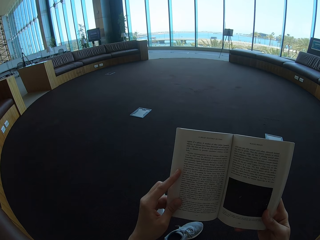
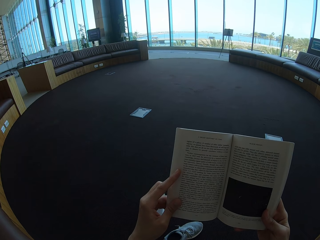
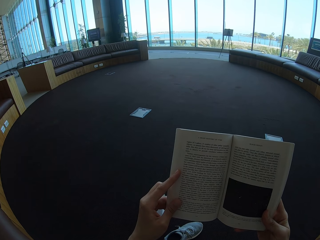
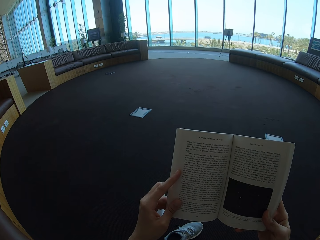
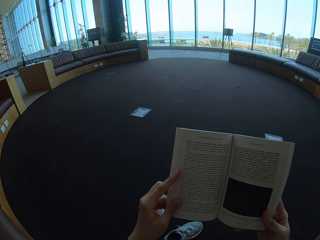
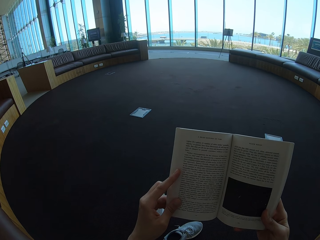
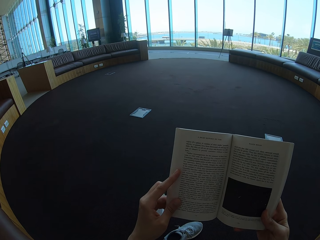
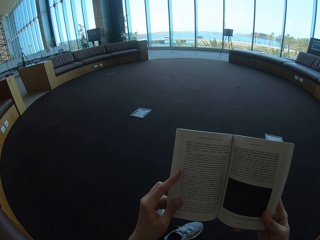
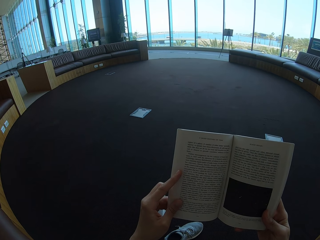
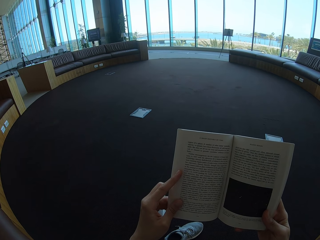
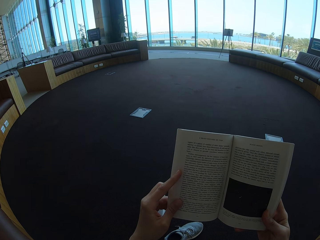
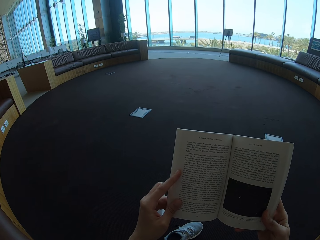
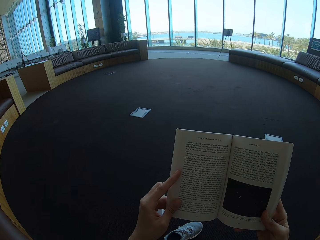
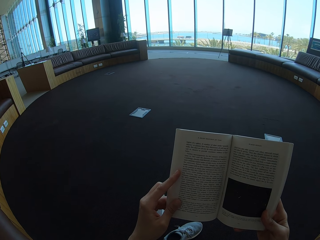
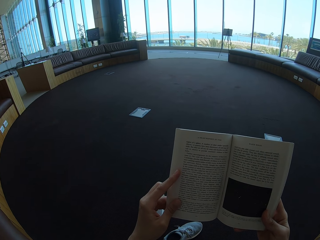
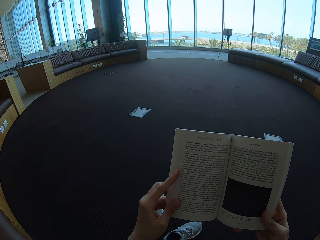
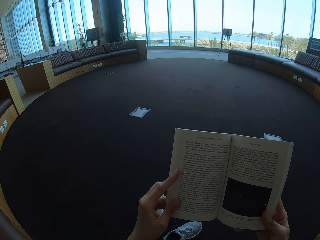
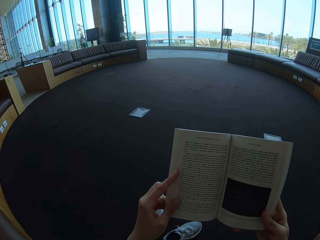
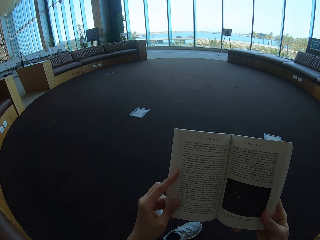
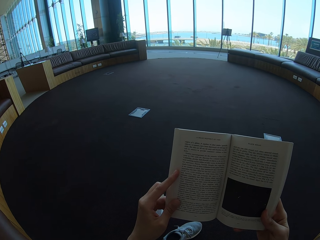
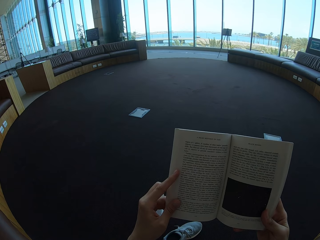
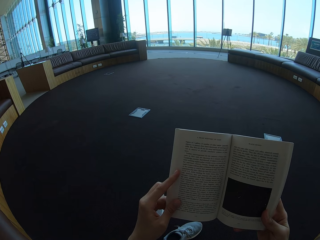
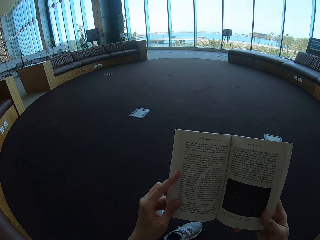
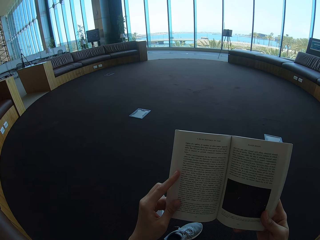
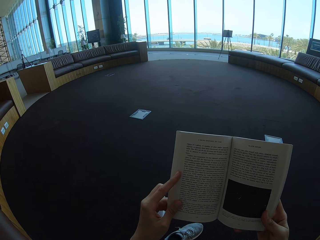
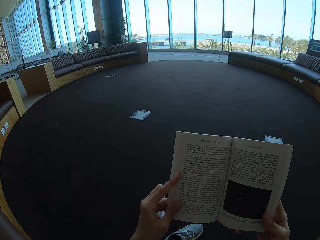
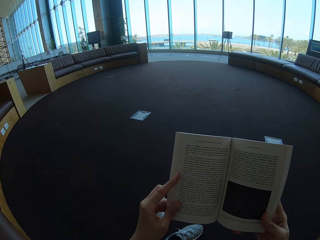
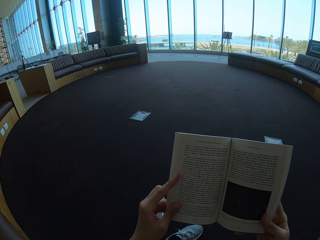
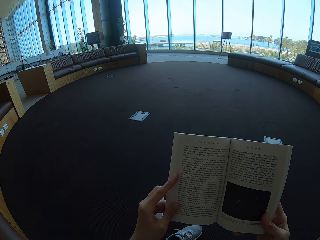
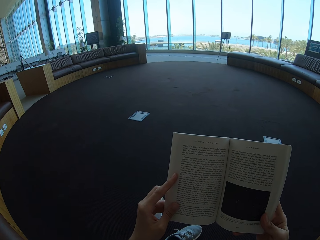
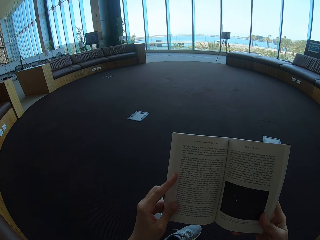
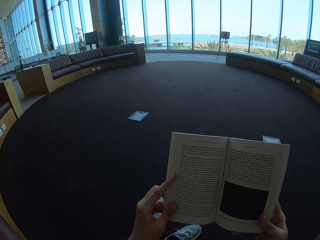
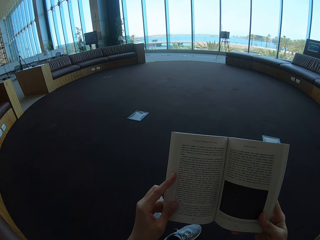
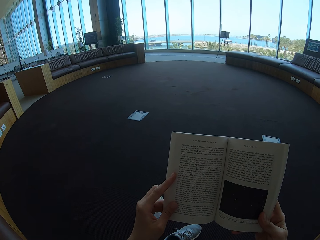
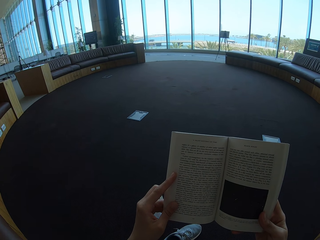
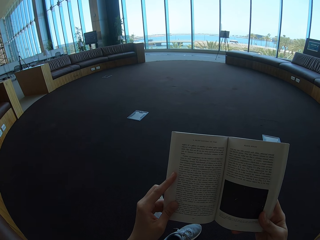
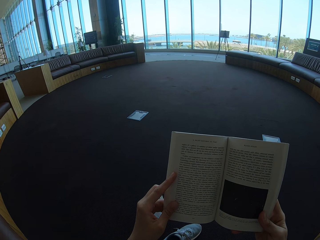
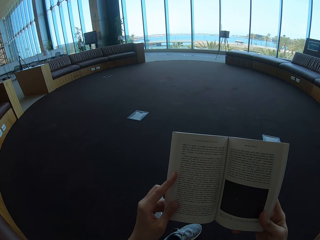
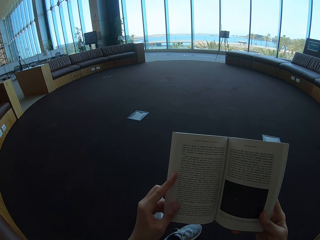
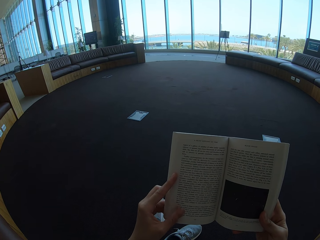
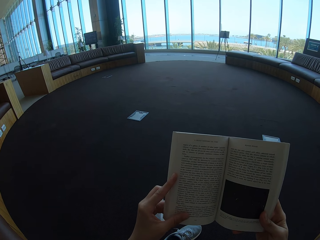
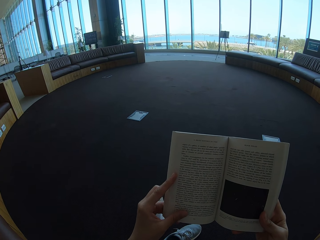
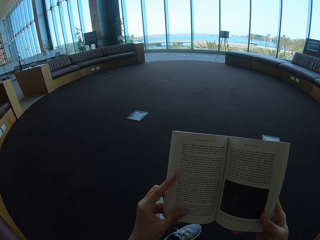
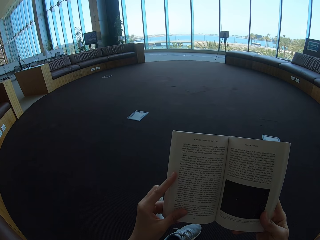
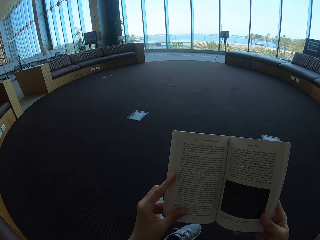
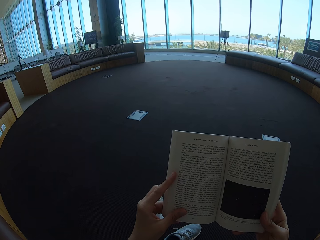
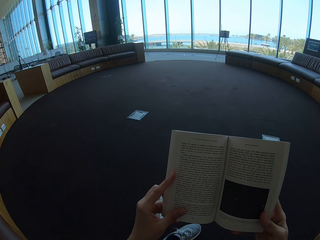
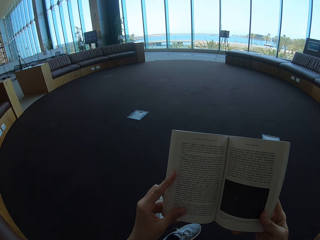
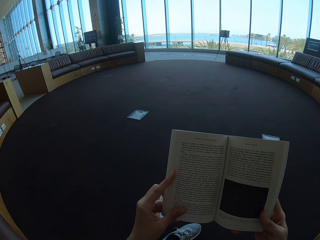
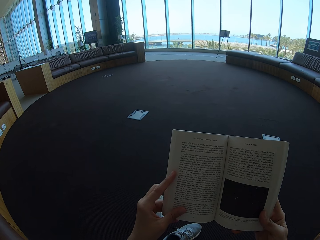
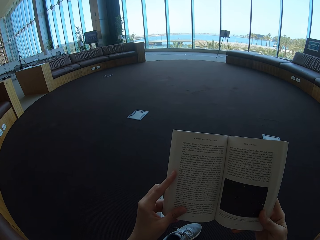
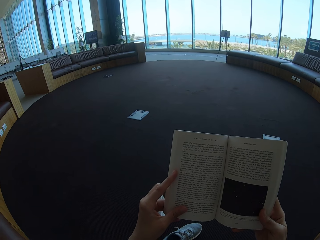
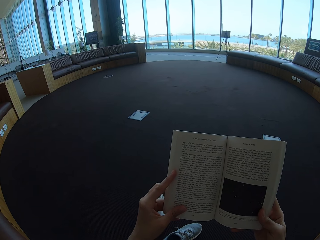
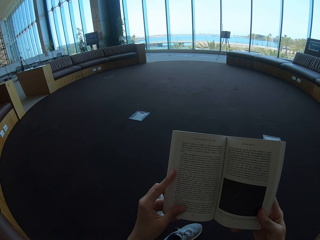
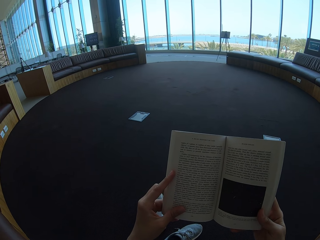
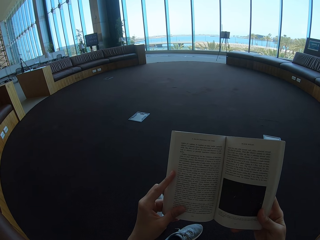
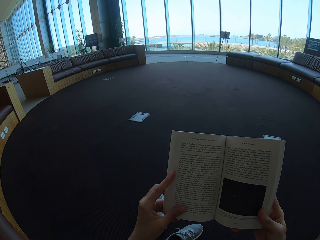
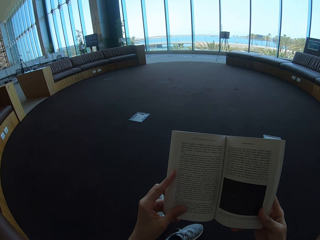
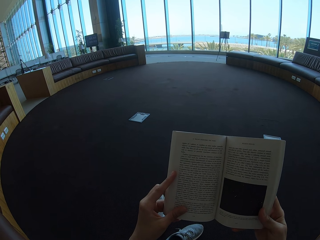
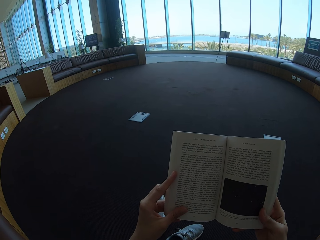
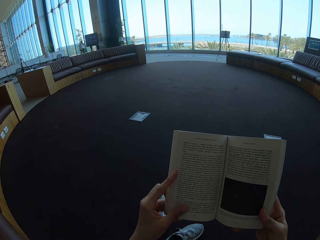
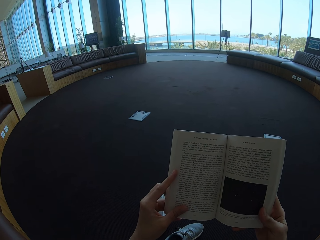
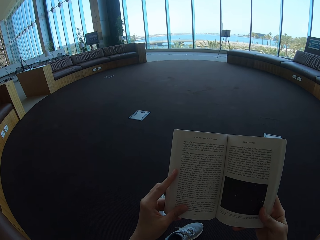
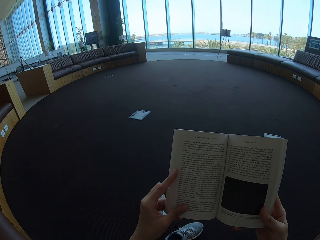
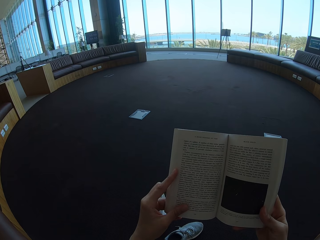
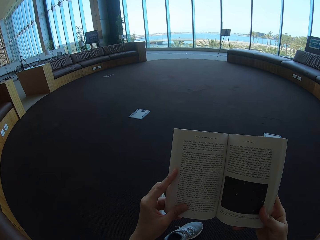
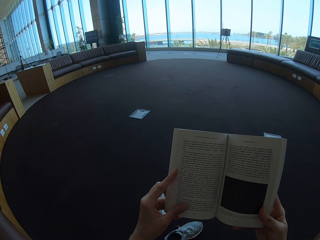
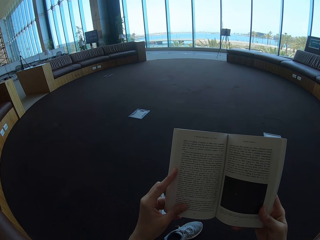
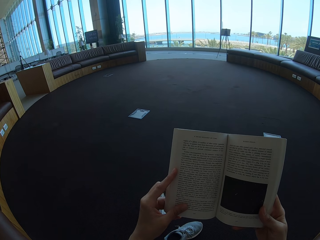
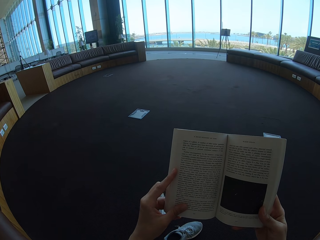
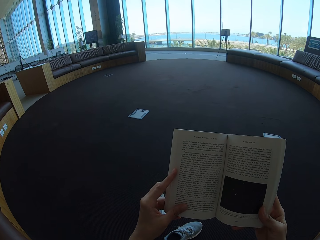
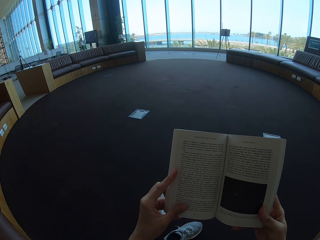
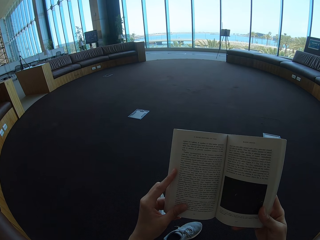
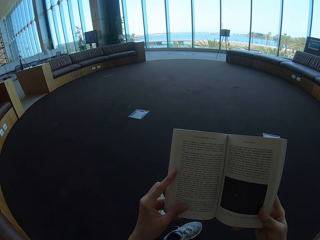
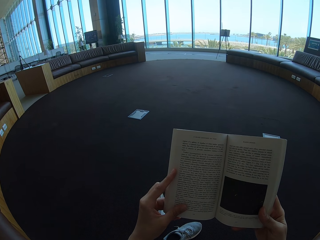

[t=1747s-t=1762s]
The camera wearer looks at the story book. They hold the story book.

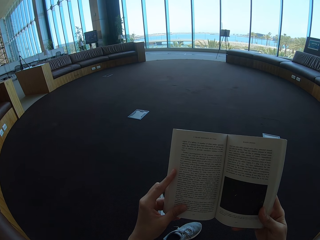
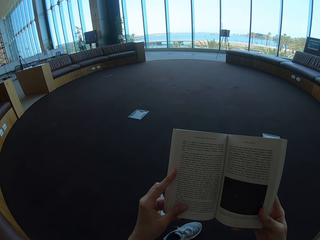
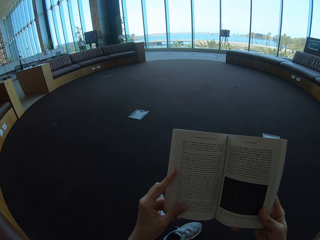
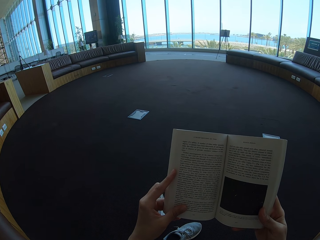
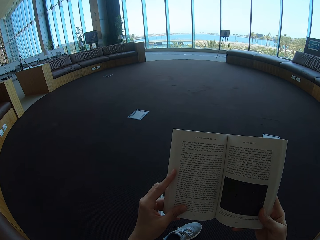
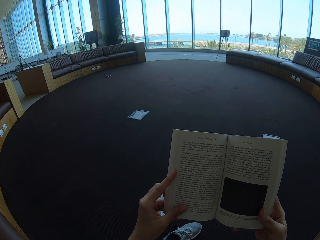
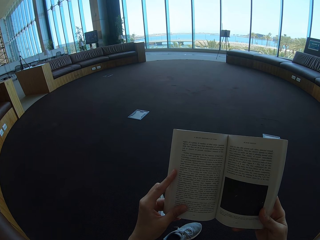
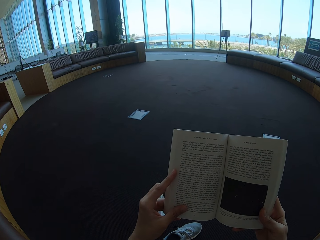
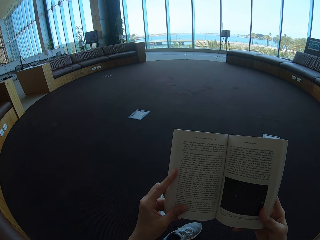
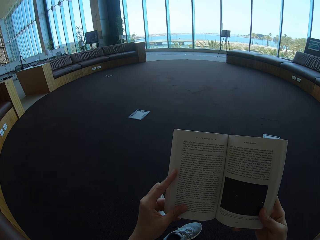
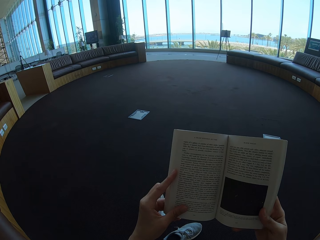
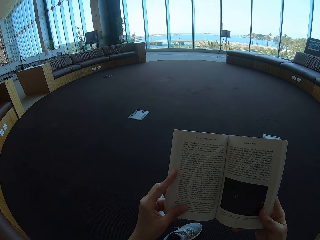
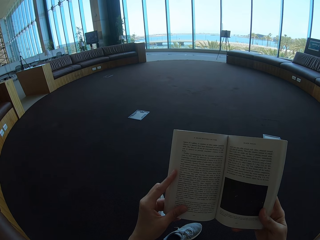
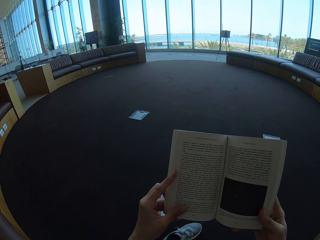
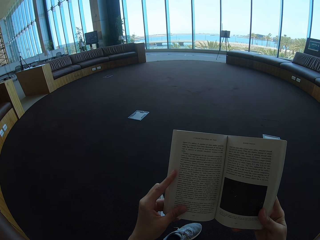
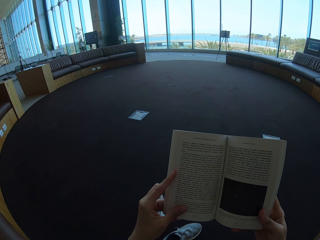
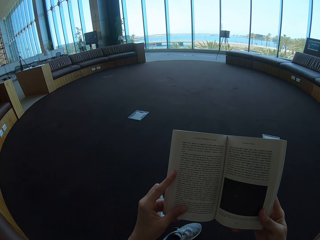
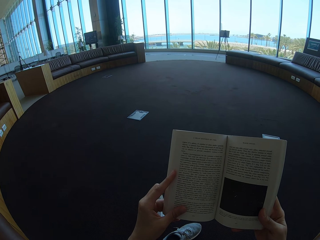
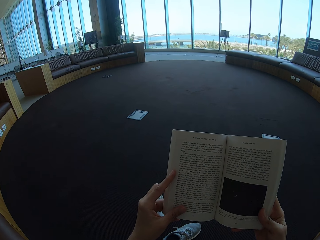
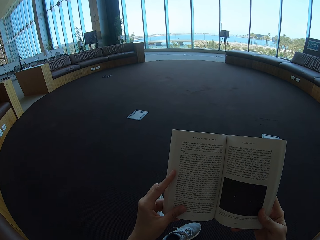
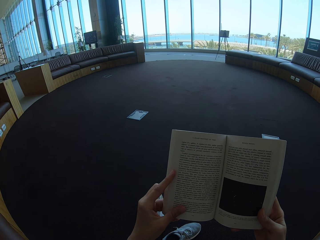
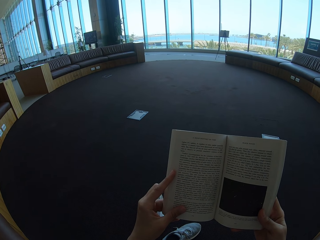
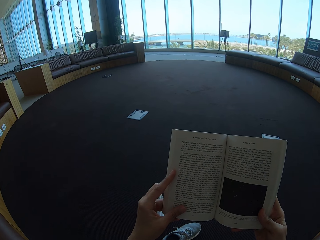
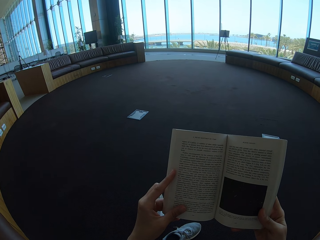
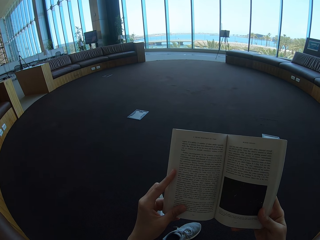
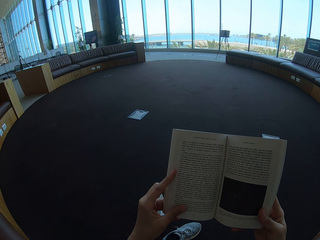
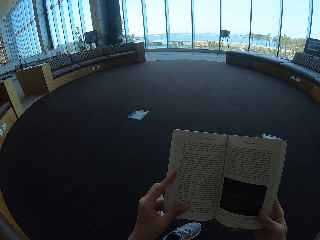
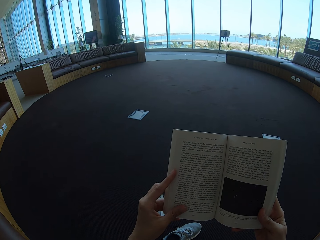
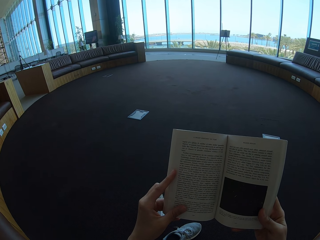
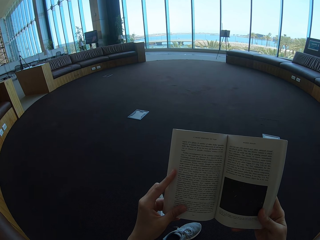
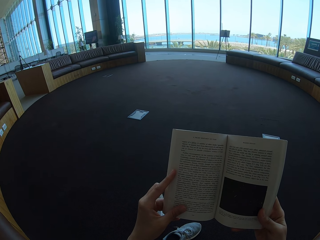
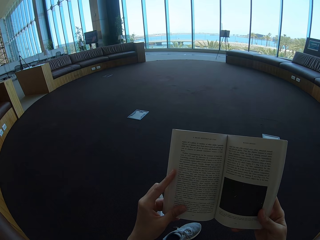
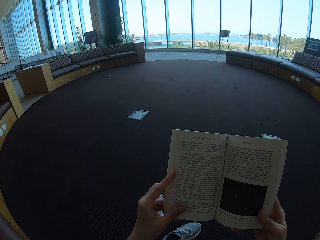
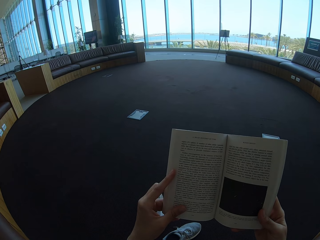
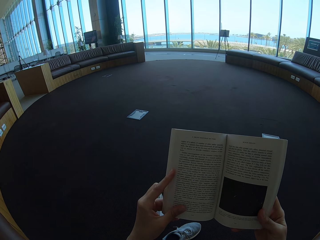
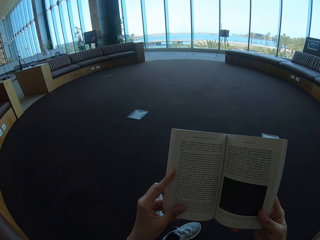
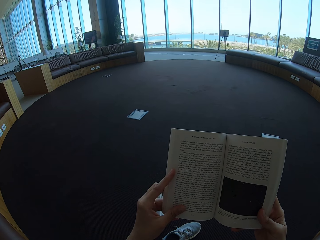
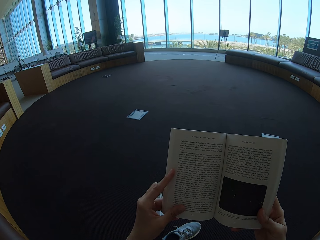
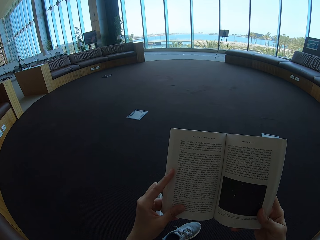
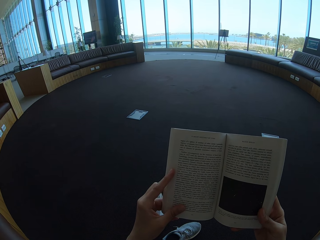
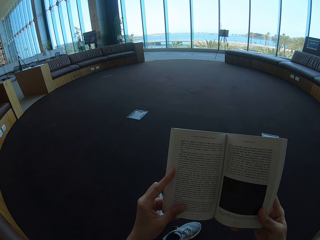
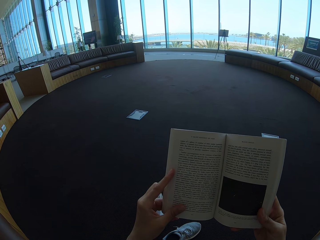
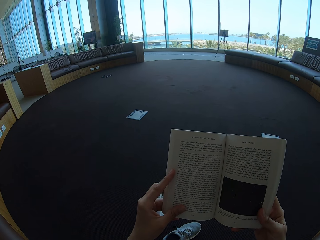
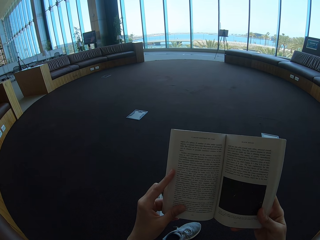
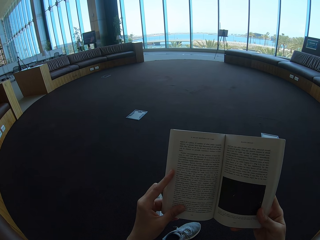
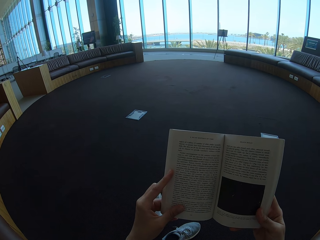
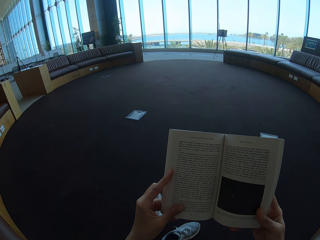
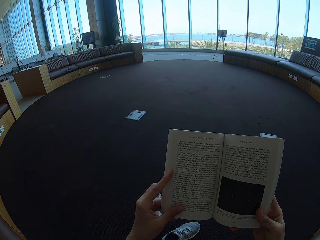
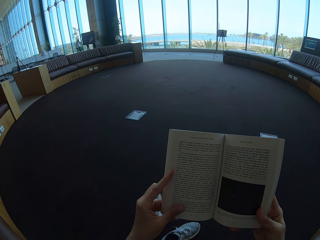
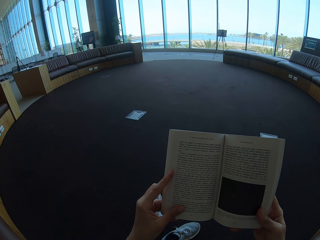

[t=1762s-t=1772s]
The camera wearer reads the story book.
